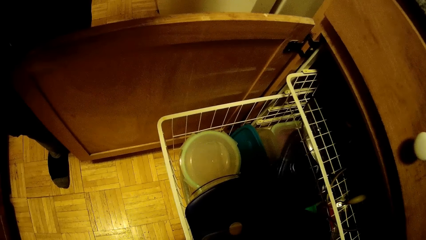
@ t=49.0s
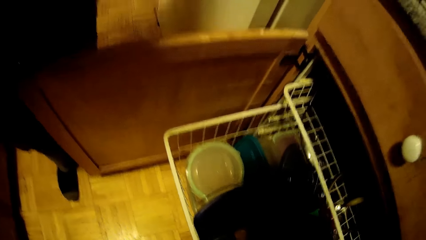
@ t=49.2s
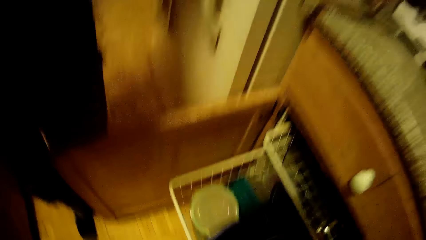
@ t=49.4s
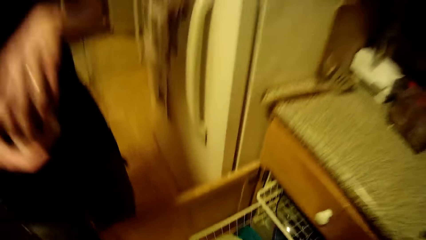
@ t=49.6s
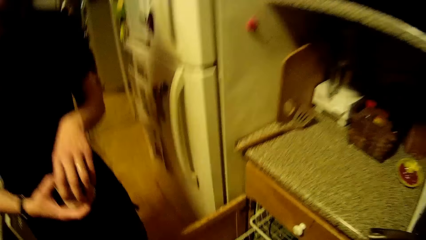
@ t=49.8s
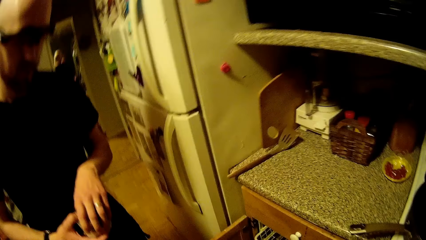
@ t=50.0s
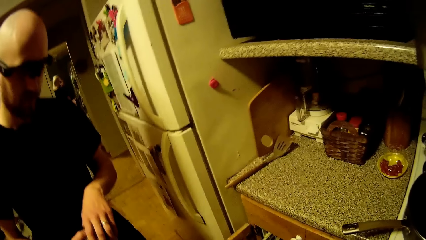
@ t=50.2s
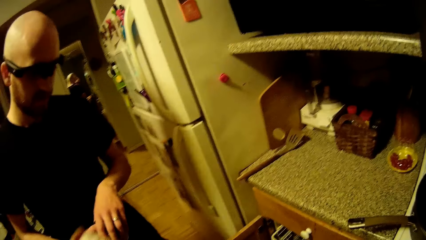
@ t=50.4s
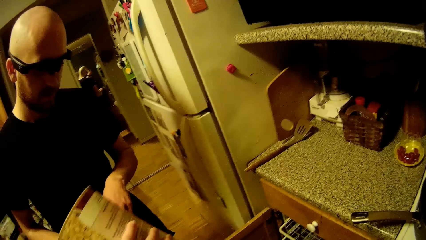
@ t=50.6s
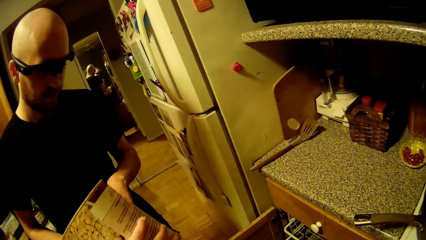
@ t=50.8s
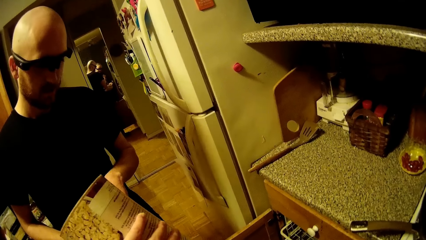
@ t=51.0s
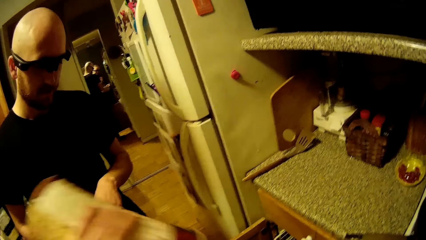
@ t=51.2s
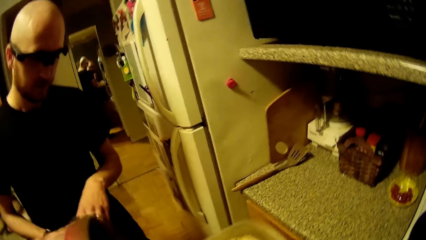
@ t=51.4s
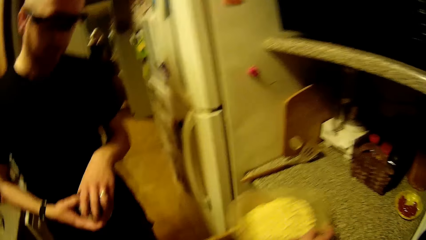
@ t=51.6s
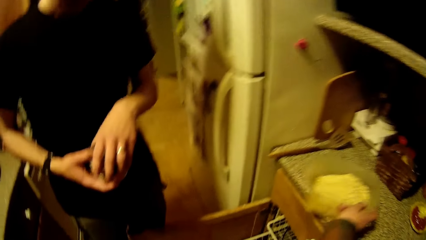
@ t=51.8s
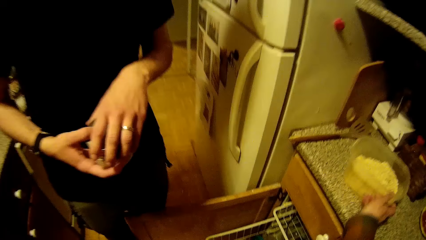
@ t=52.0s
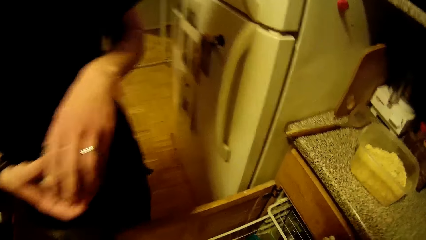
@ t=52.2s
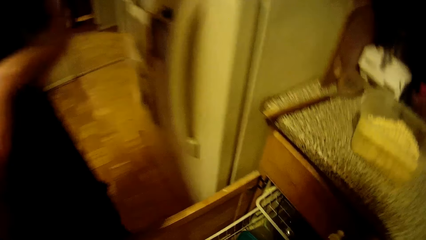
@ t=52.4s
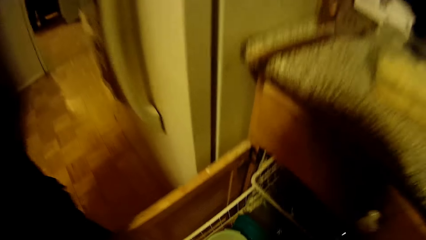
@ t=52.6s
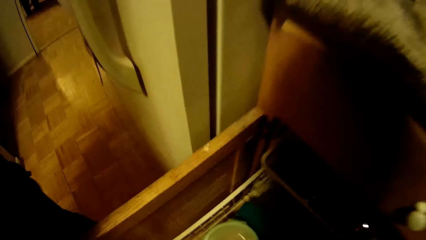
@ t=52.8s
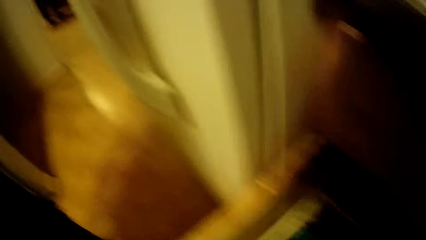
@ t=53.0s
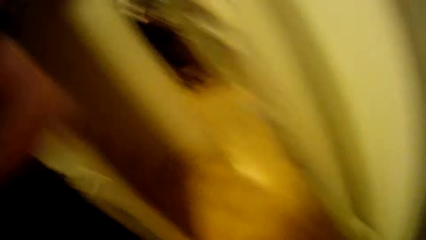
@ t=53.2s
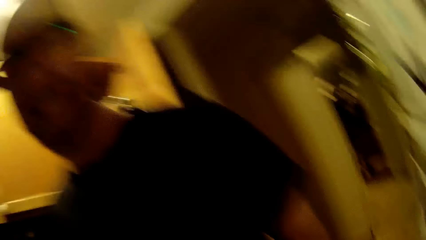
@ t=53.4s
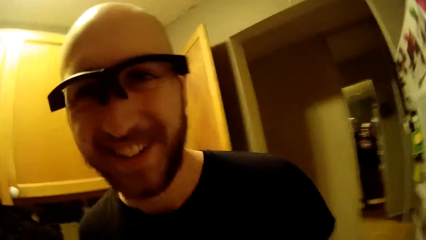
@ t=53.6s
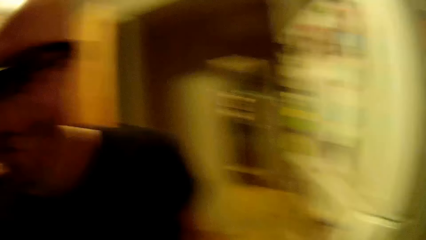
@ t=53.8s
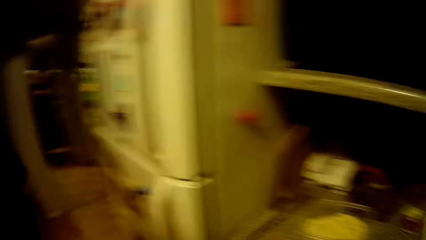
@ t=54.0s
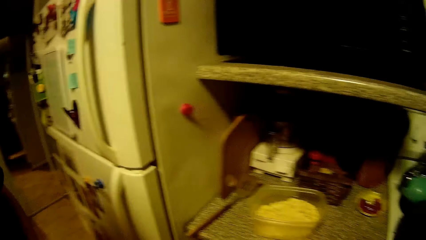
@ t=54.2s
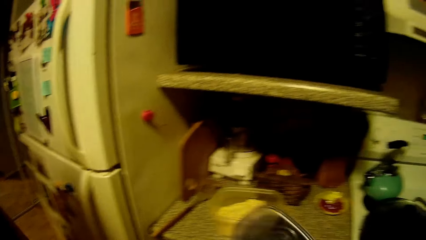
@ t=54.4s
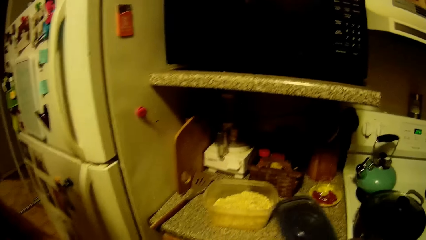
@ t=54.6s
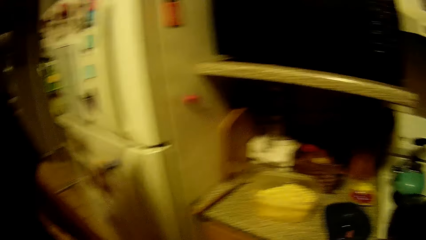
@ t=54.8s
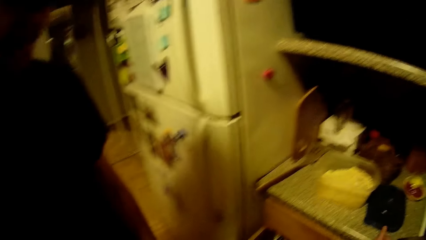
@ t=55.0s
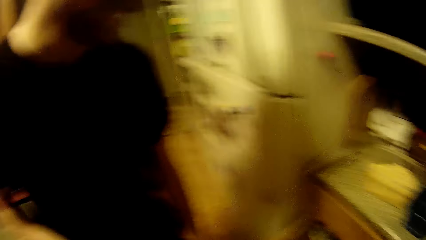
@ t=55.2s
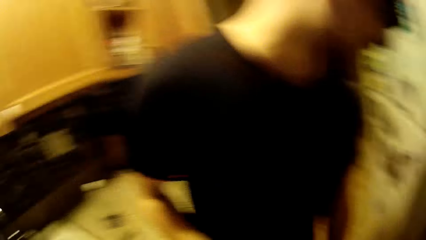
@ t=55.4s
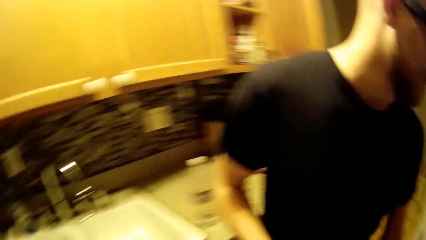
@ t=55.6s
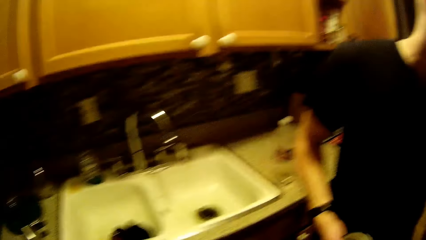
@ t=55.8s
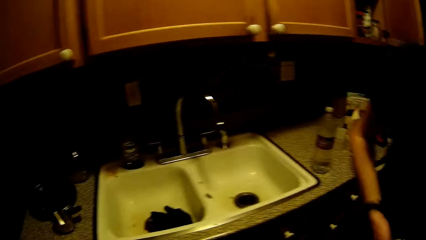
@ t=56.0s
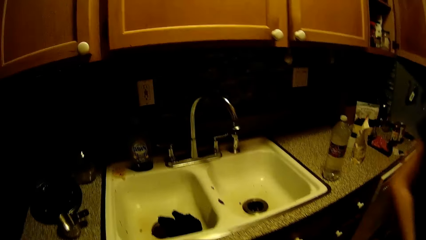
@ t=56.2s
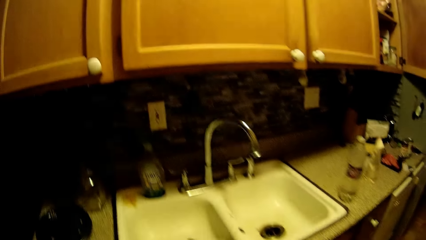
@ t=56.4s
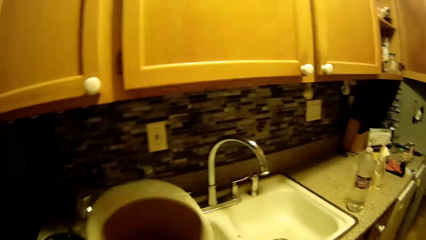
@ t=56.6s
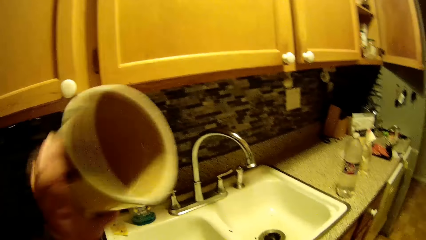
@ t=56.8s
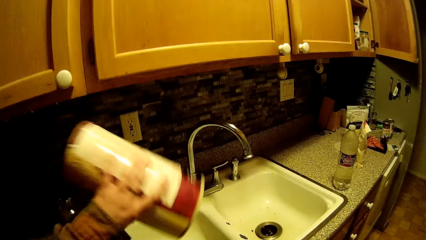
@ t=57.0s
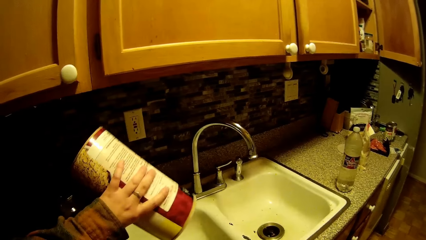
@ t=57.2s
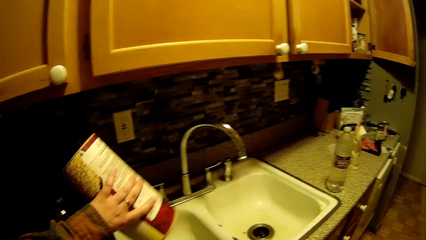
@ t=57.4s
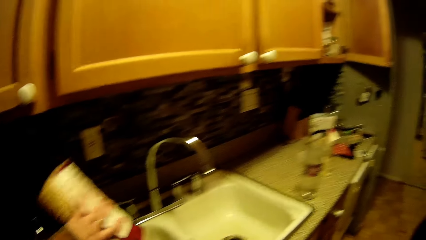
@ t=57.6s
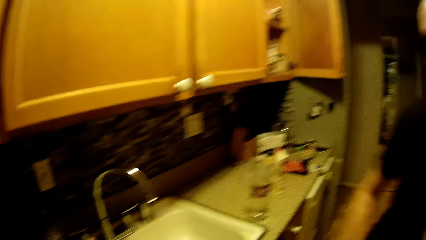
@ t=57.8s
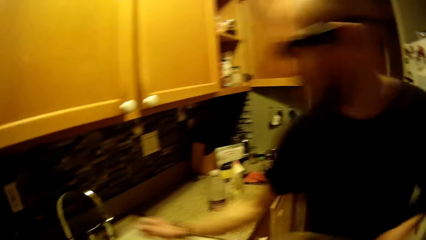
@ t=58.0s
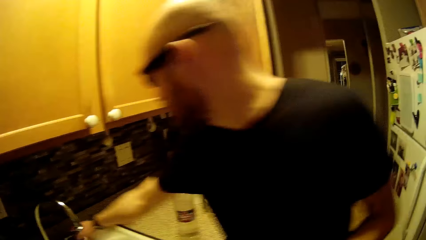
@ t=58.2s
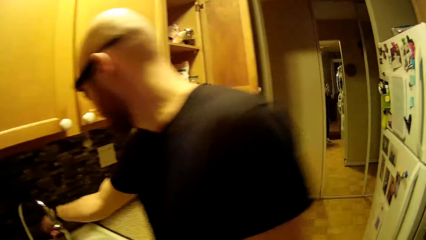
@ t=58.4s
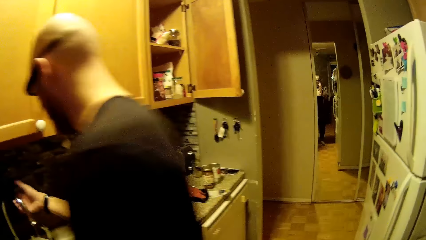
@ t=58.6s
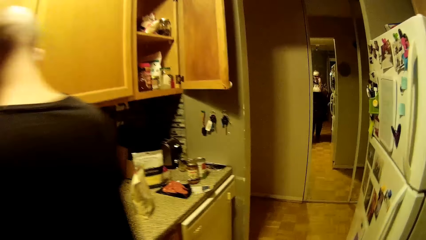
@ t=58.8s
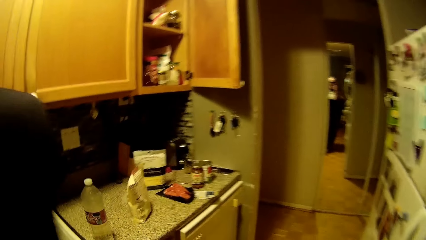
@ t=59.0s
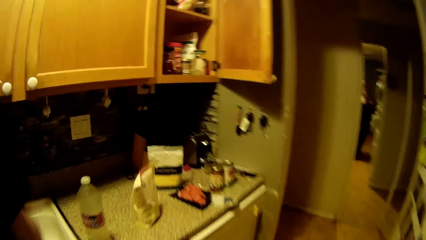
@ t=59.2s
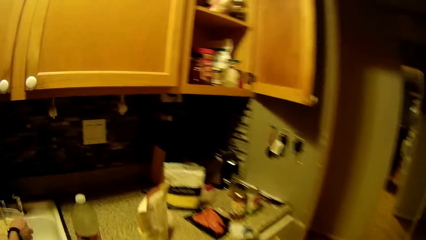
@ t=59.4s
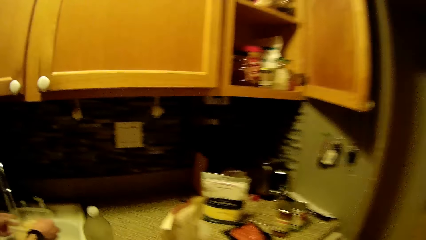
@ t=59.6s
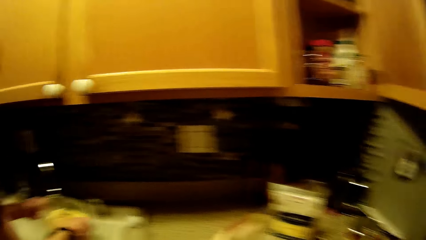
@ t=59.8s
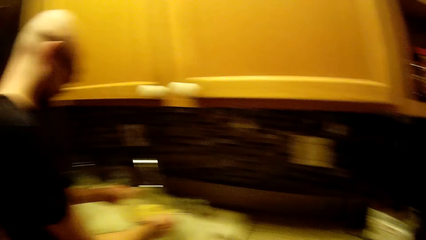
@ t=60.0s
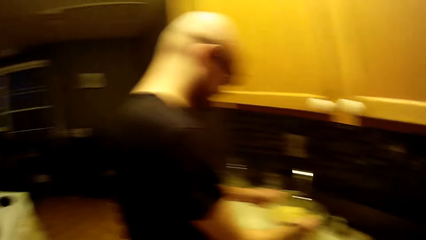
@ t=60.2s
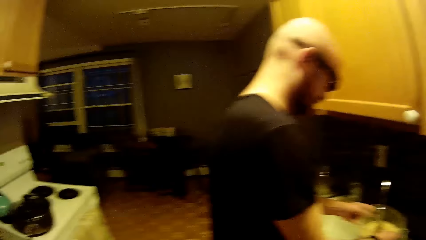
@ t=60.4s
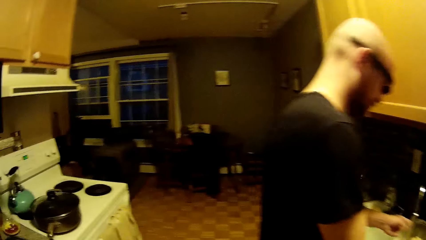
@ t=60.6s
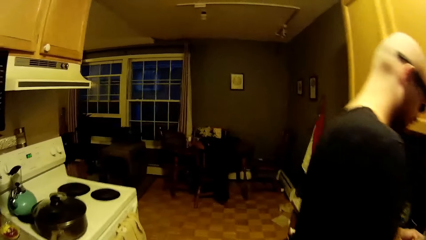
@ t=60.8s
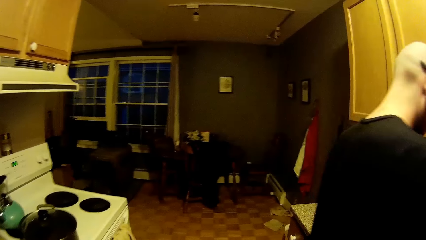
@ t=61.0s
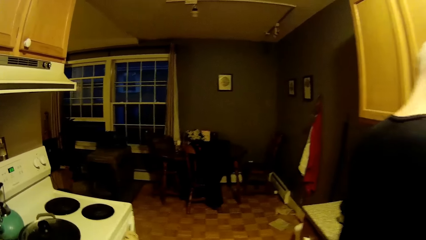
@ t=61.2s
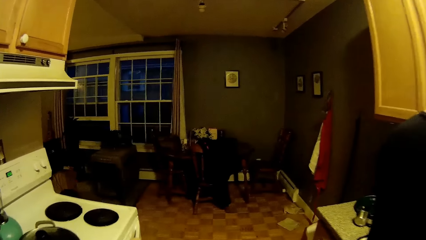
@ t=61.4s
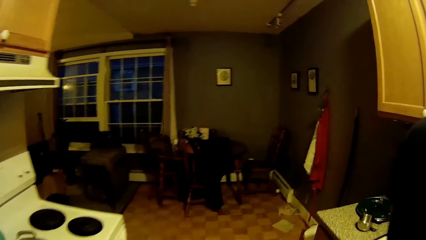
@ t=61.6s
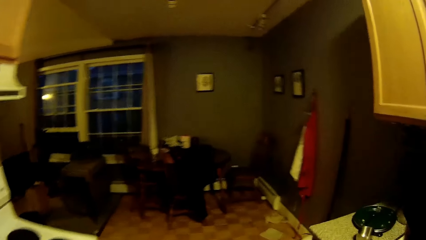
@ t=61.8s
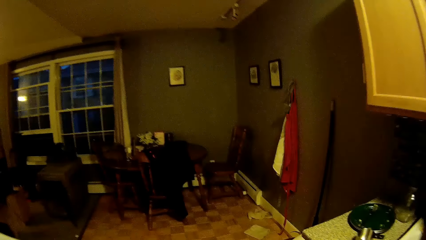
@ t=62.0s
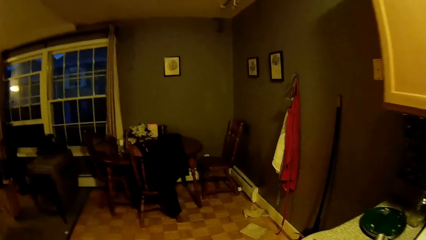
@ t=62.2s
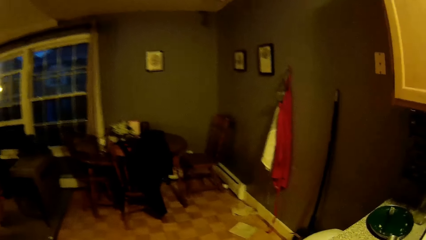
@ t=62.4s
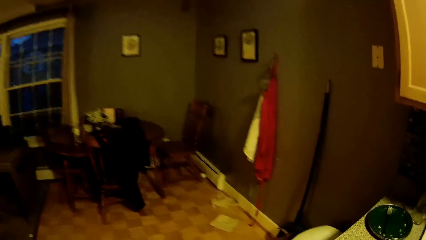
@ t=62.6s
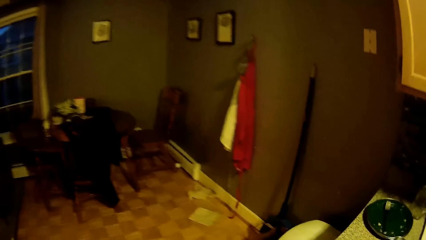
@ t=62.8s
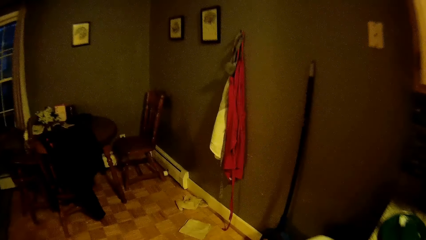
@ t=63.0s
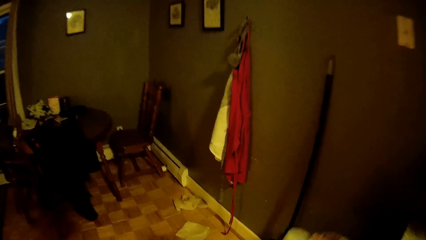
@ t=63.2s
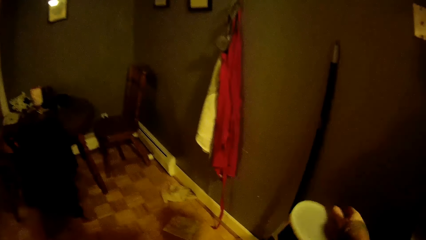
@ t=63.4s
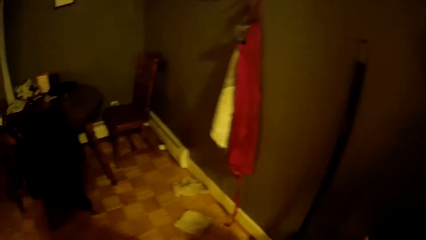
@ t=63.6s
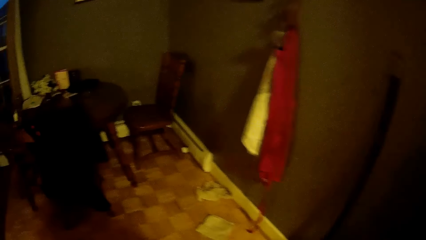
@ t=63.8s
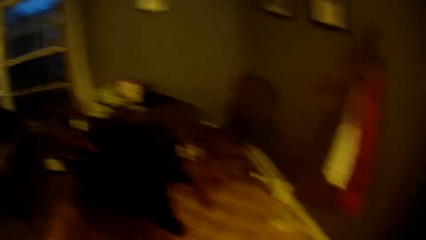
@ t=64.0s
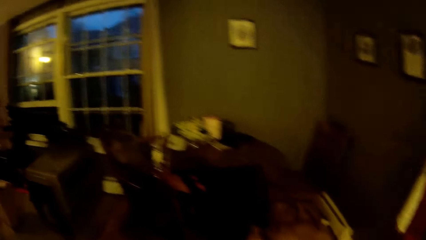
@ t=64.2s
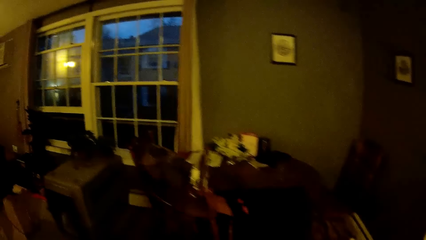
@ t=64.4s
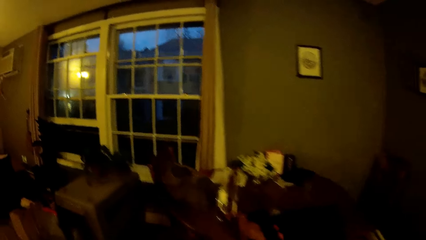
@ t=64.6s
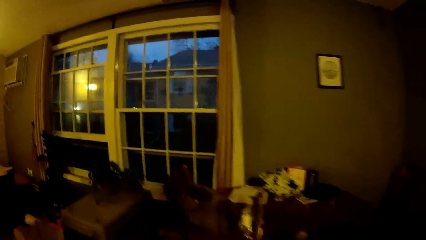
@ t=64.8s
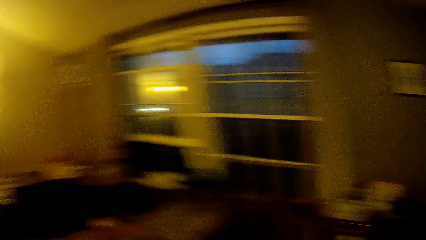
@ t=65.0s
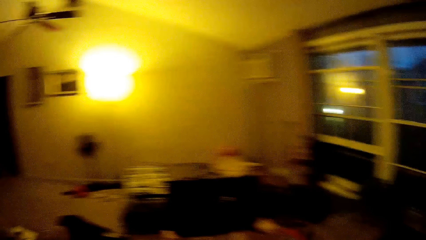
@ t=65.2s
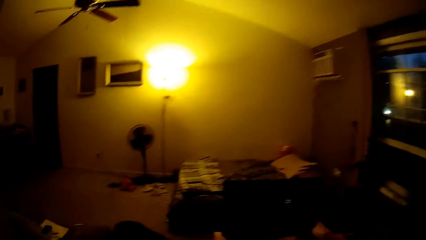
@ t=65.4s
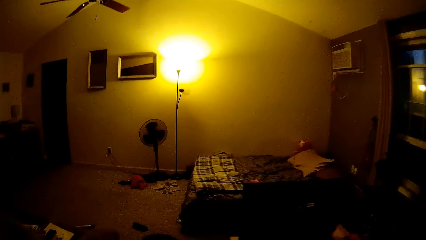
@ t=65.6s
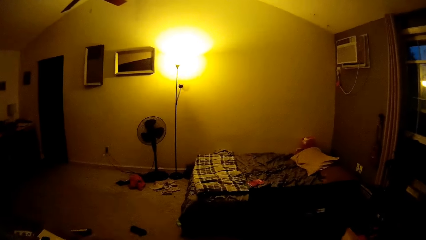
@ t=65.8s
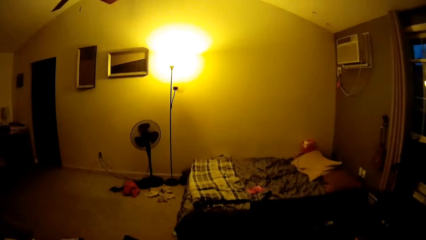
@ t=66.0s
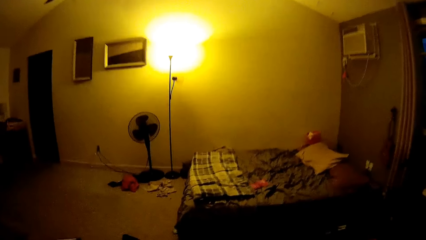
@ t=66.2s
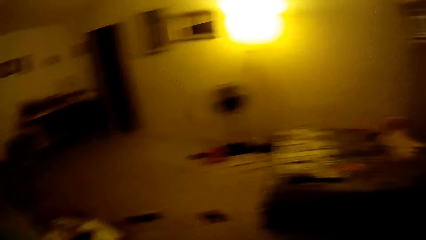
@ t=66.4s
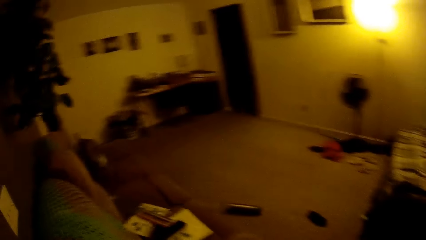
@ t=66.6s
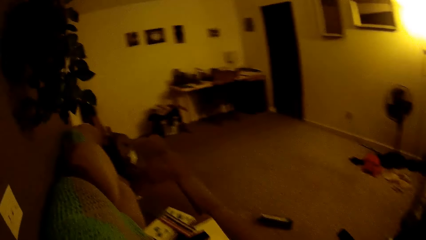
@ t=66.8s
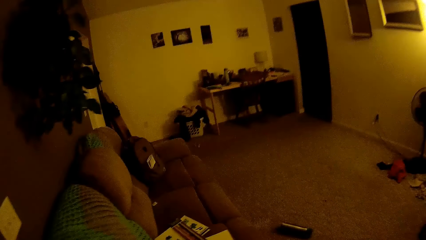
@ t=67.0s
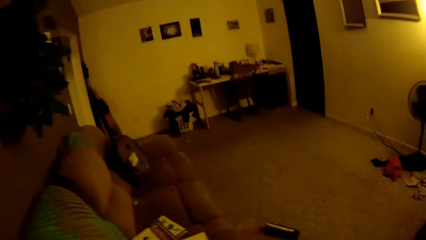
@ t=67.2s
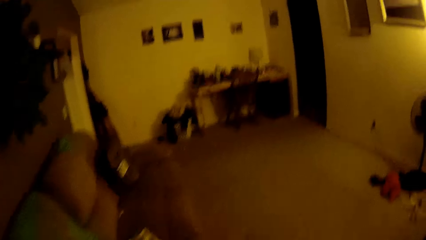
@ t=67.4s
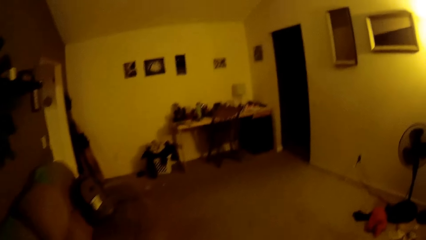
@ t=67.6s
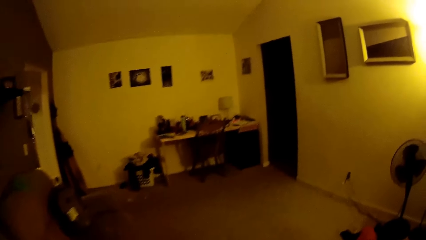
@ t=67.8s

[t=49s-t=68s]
The camera wearer adjusts the plate cover with her right hand. She drops the lid inside the dish rack. She pours oats from the can into a plate. She talks with a man. She drops the plate on a countertop with her right hand. She picks up the lid from the dish rack. She looks at the man. She drops the plate cover on the countertop with her right hand. She pours oats from the can into the sink. The man turns on the tap with his right hand. The man washes food inside the bowl. The man takes water from the tap with the plate. The camera wearer walks to a room. She throws the can into a bin with her right hand. She walks into the sitting room.
